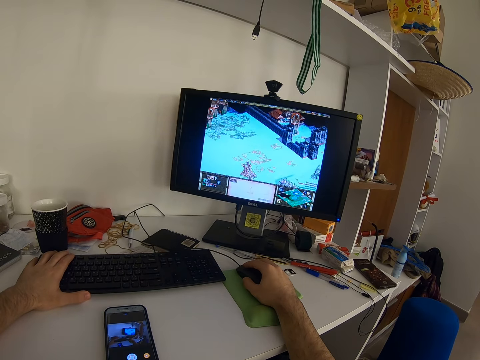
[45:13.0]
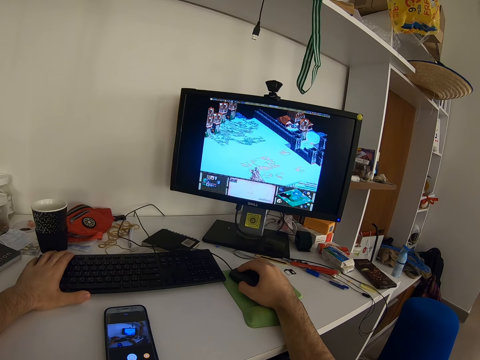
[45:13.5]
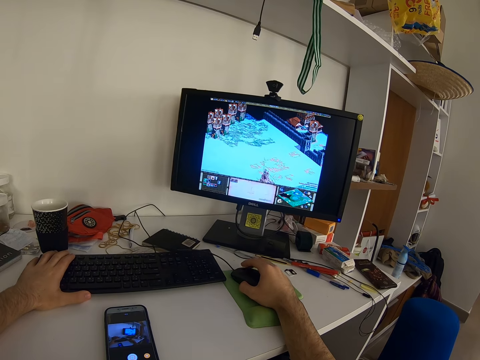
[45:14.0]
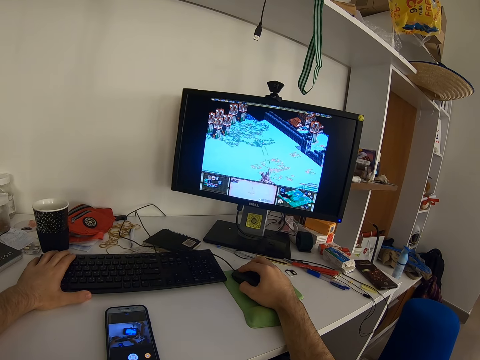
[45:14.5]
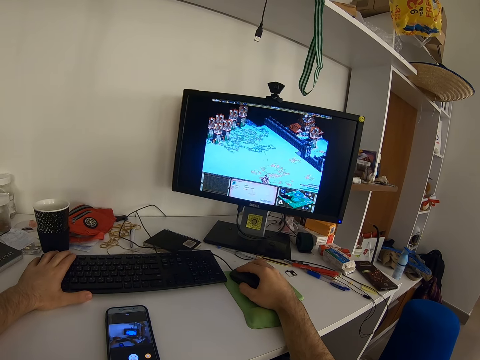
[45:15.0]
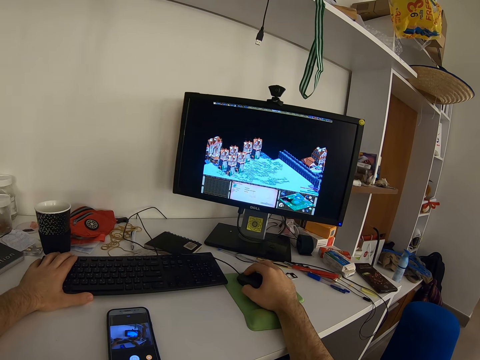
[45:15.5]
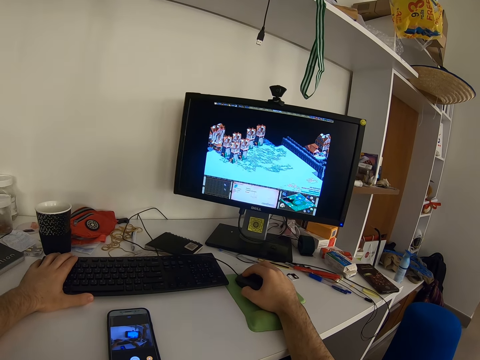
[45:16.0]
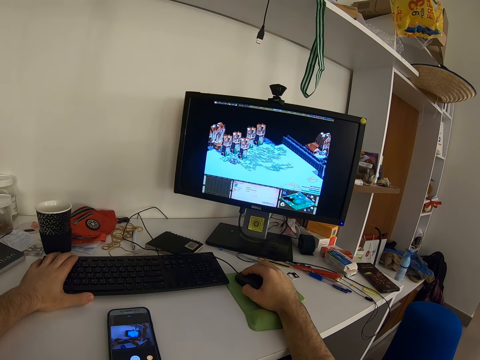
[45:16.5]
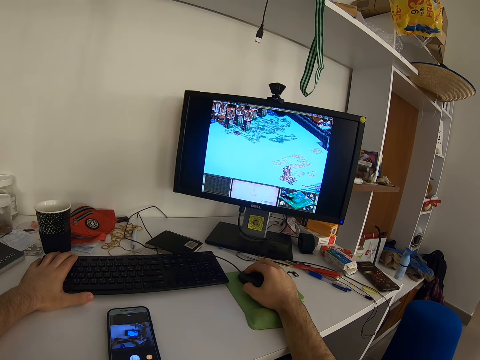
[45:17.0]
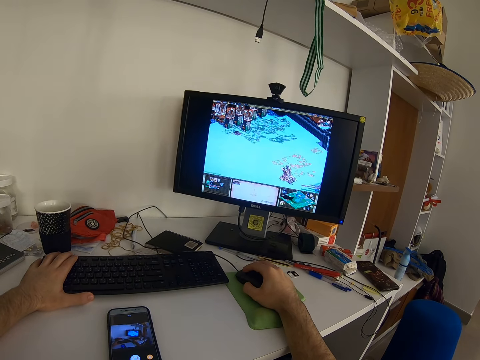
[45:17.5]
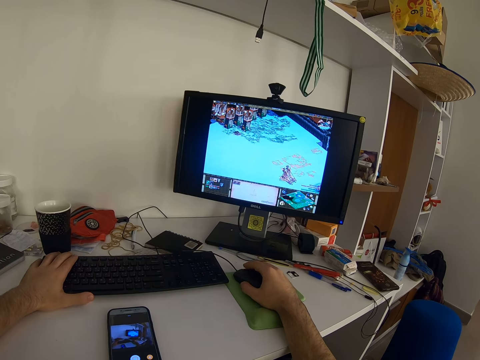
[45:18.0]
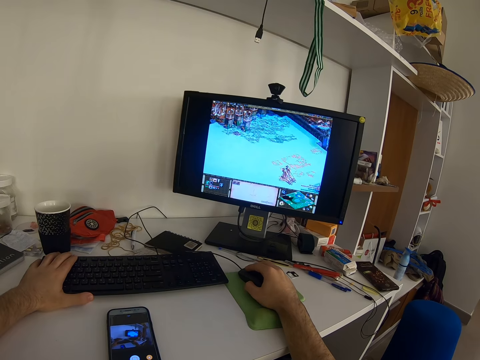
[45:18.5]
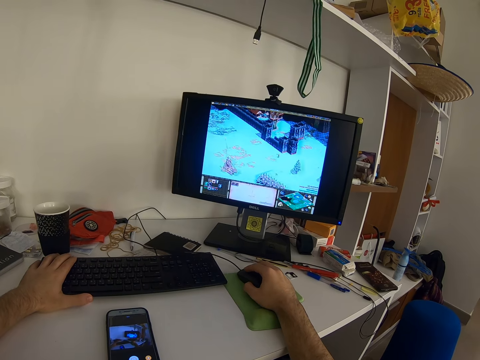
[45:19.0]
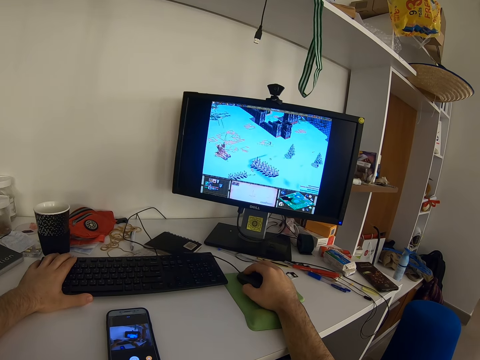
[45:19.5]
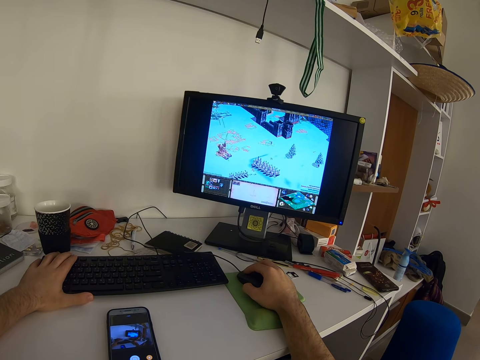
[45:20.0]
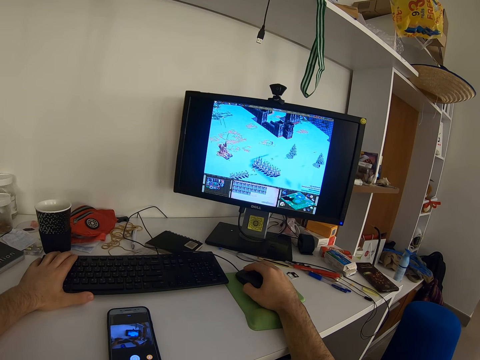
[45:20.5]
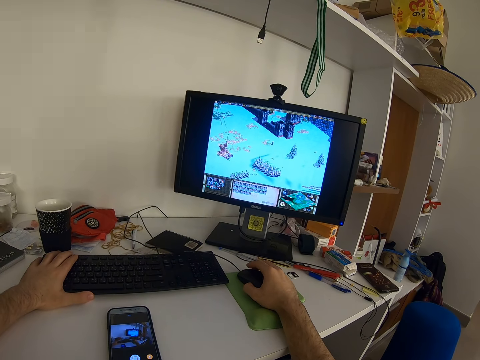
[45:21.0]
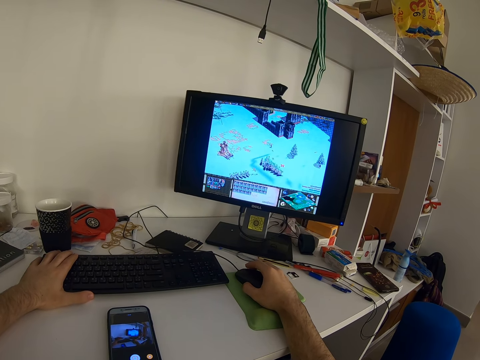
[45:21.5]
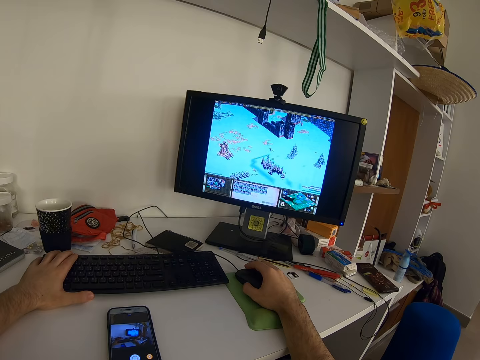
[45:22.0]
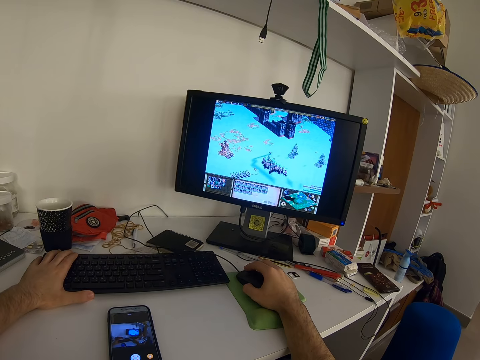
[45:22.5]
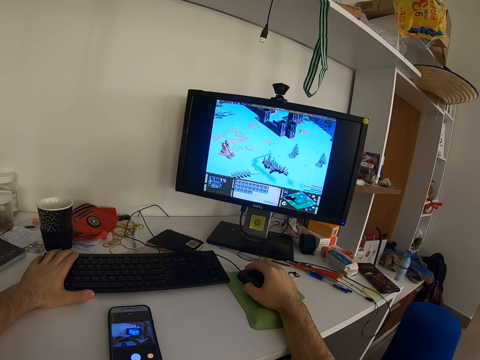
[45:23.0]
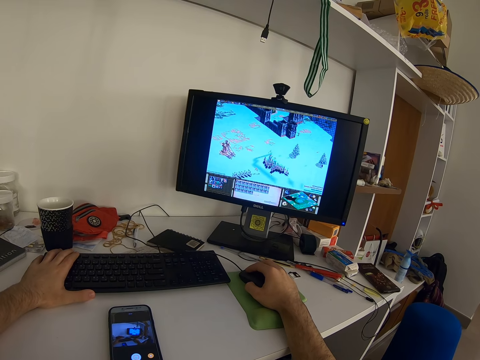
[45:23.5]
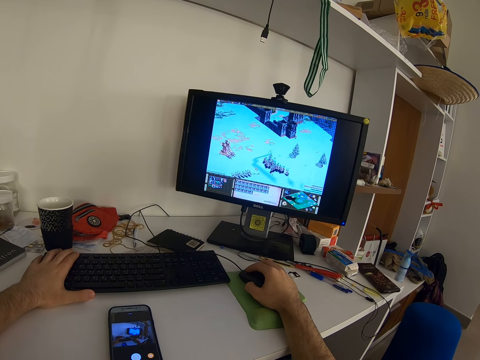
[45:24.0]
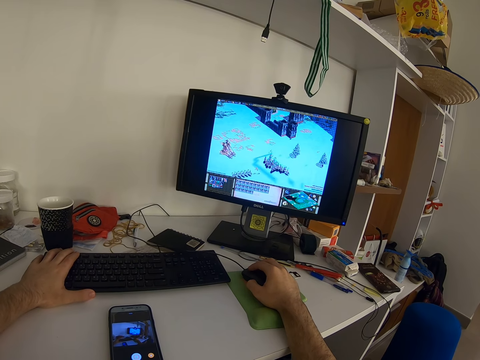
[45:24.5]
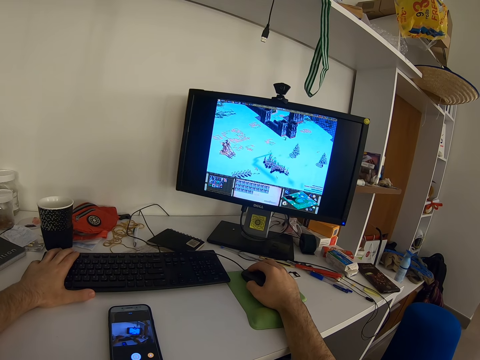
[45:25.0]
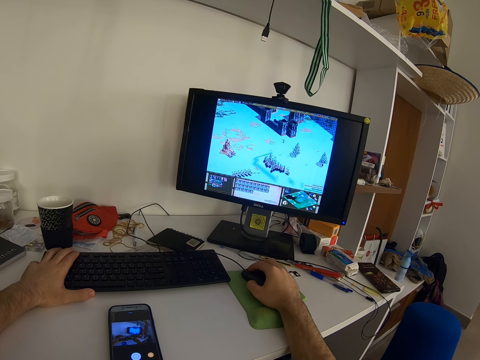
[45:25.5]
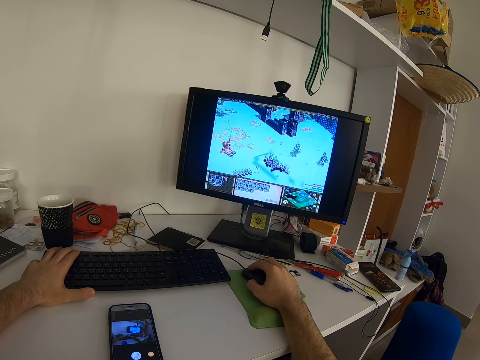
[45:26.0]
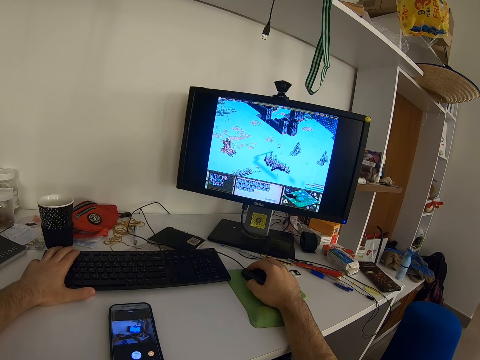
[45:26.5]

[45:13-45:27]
The camera wearer presses the keyboard. They press the keyboard repeatedly.

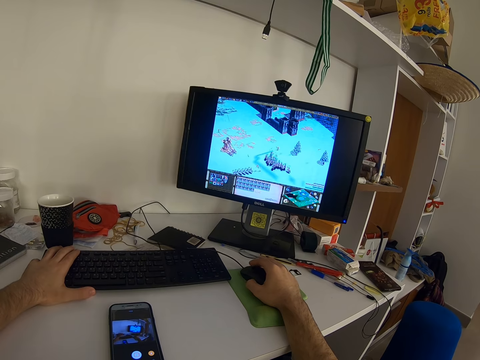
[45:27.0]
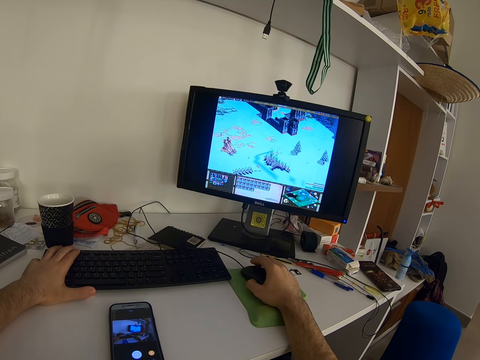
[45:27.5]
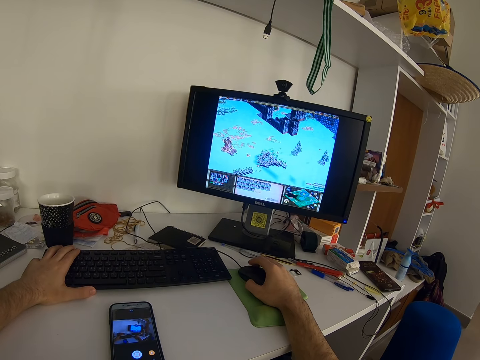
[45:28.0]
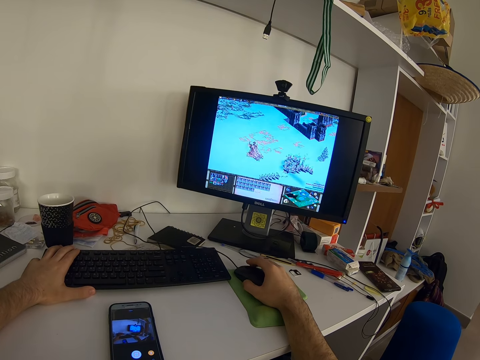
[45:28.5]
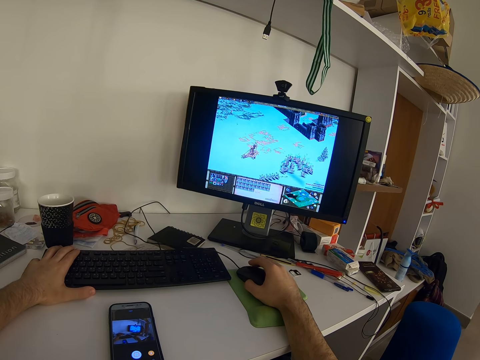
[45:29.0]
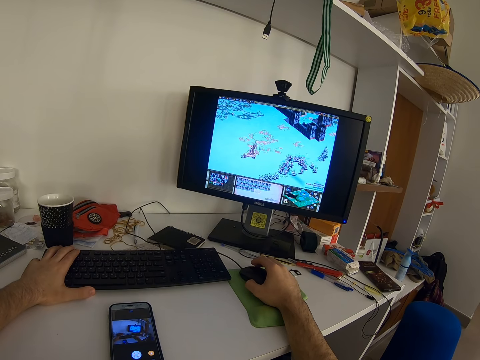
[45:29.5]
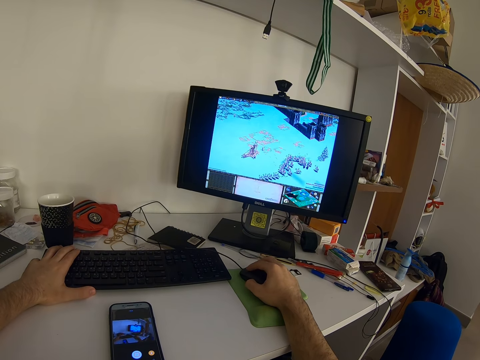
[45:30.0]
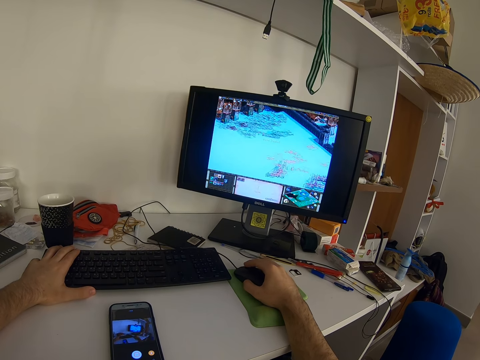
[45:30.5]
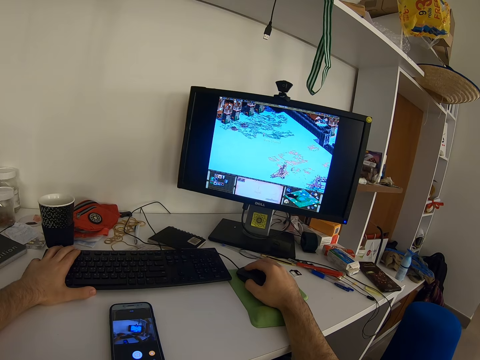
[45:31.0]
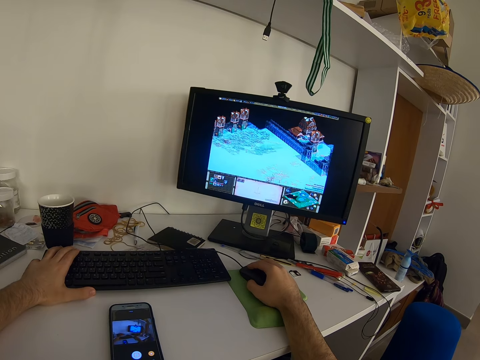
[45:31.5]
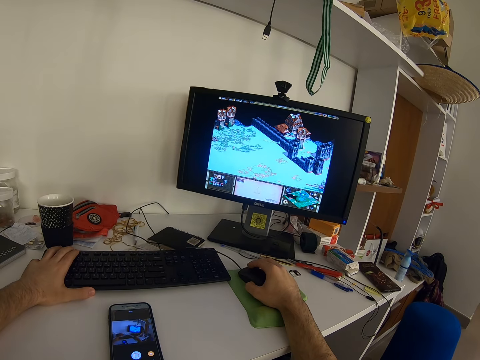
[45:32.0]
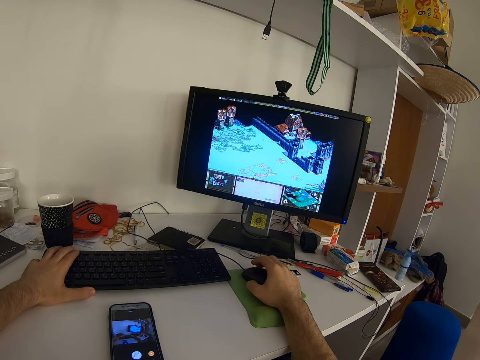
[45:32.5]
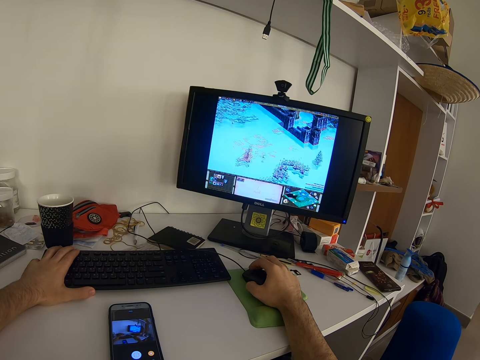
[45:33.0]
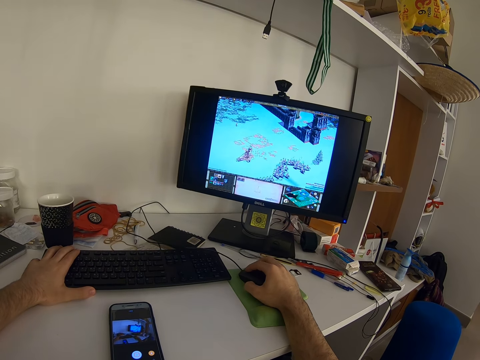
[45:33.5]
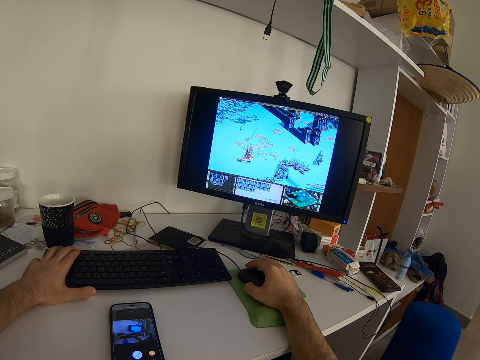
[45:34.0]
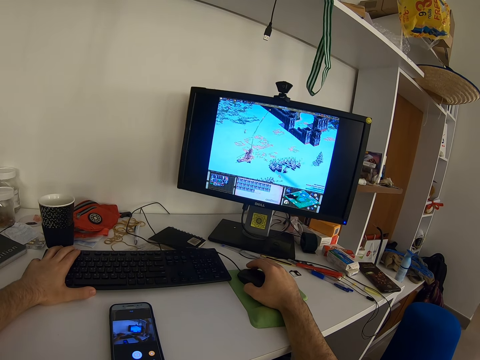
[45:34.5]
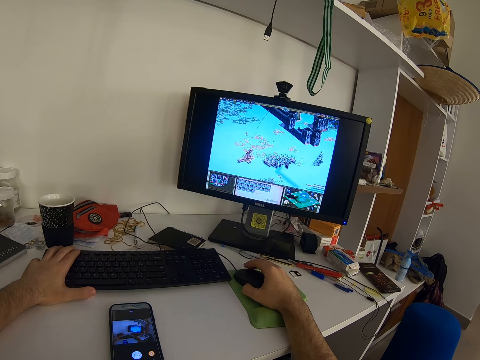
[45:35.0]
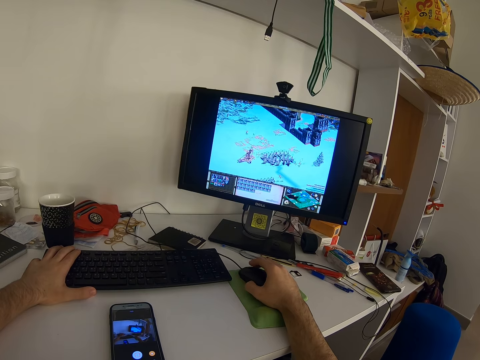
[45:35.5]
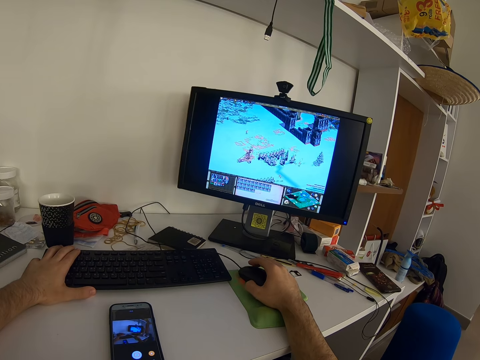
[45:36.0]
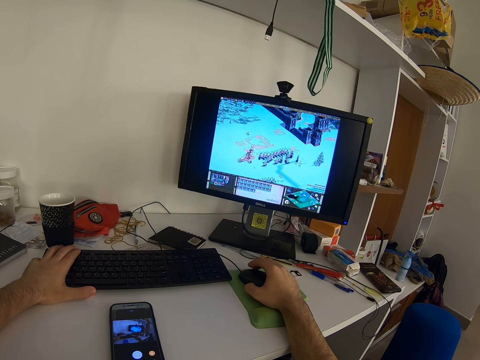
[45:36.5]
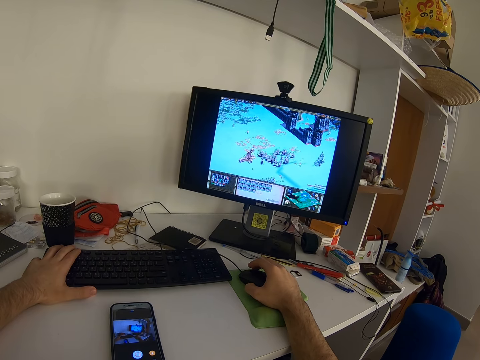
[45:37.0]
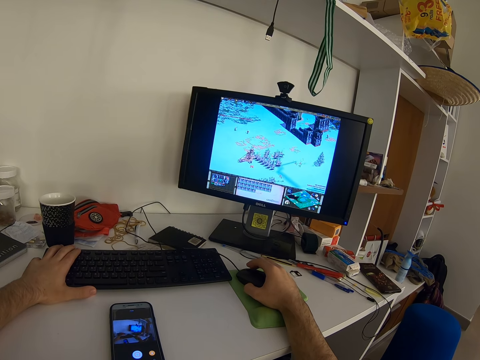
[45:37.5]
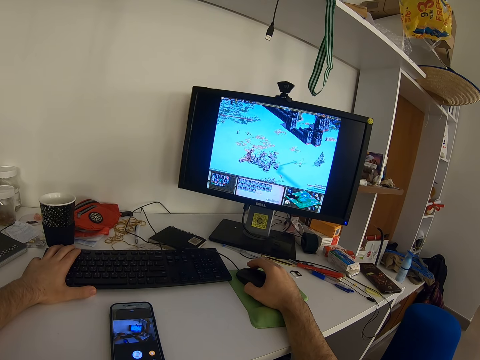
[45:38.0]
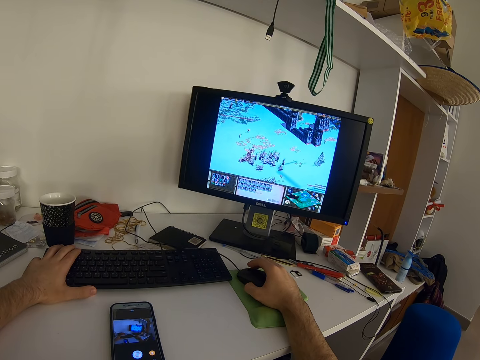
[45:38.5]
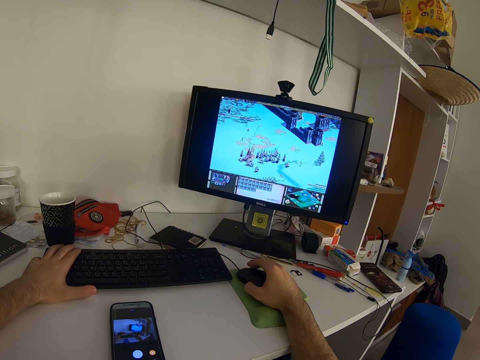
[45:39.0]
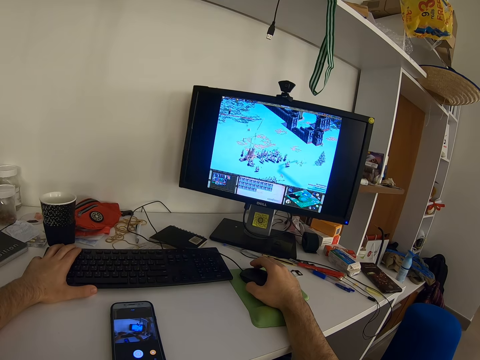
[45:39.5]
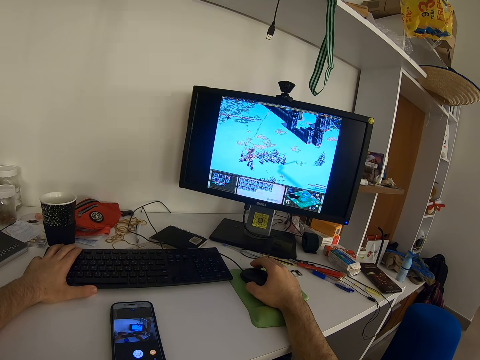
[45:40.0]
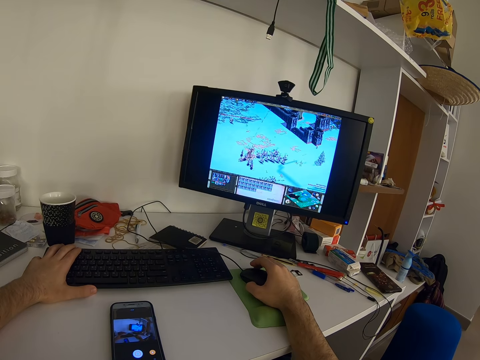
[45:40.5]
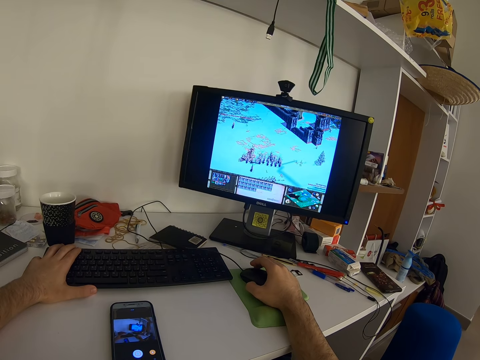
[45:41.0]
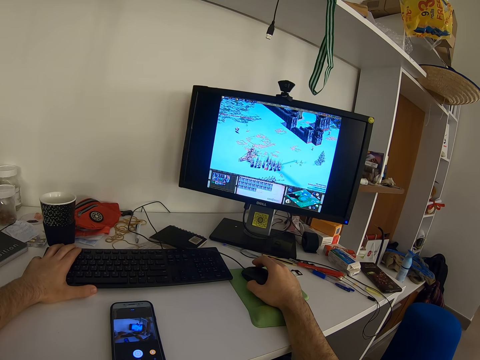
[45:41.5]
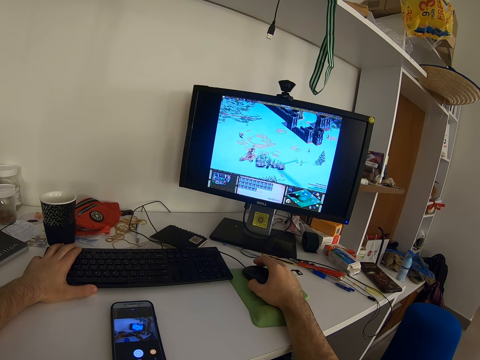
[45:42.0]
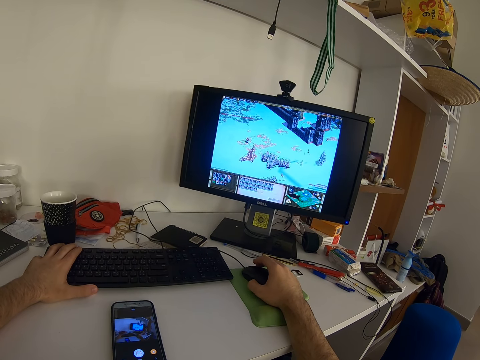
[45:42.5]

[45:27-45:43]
The camera wearer presses the keyboard. They press the keyboard repeatedly.
